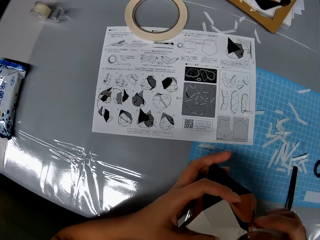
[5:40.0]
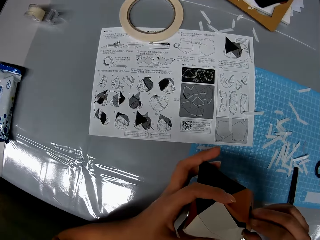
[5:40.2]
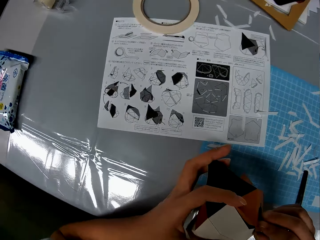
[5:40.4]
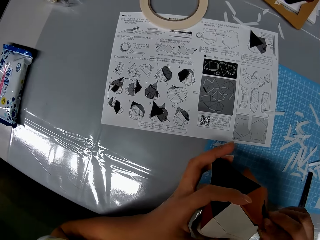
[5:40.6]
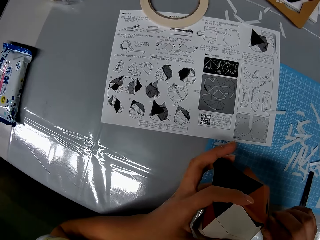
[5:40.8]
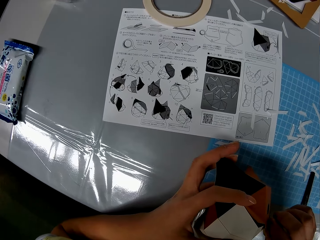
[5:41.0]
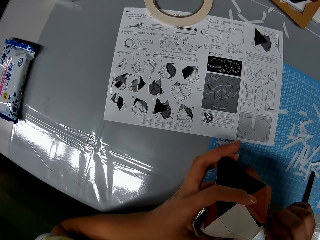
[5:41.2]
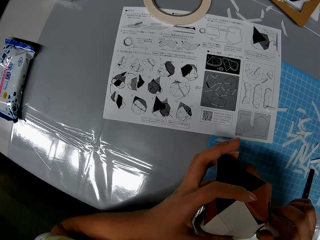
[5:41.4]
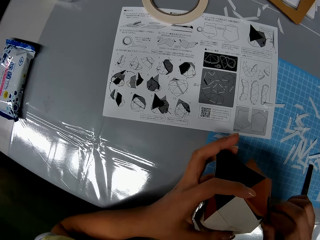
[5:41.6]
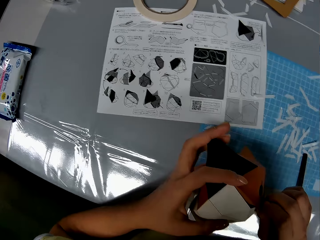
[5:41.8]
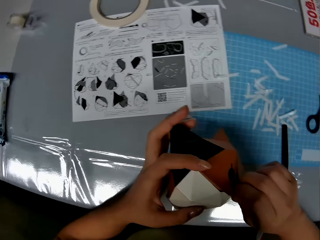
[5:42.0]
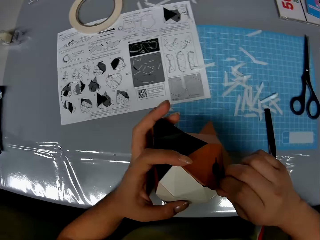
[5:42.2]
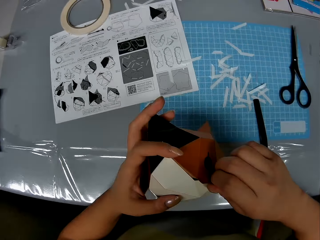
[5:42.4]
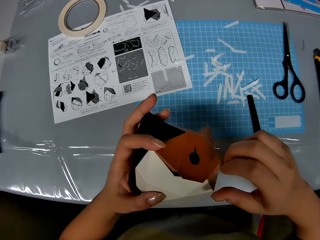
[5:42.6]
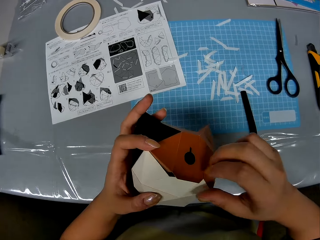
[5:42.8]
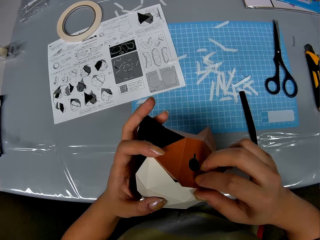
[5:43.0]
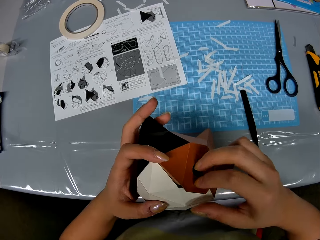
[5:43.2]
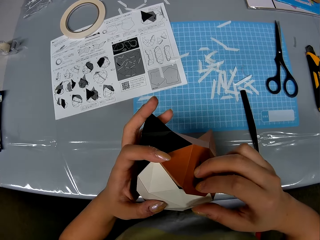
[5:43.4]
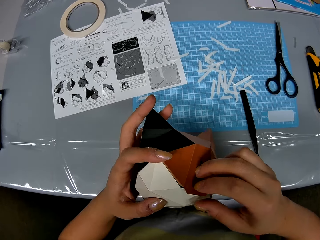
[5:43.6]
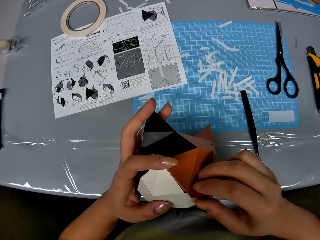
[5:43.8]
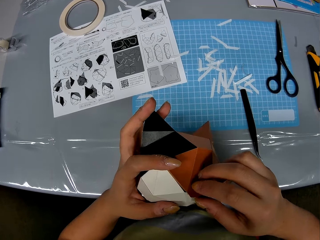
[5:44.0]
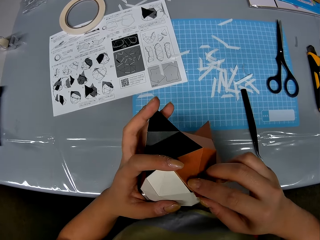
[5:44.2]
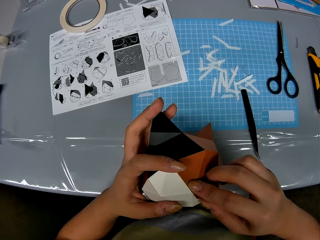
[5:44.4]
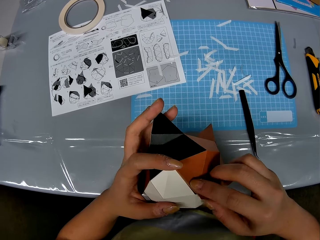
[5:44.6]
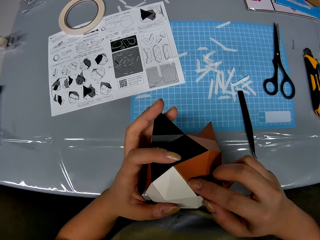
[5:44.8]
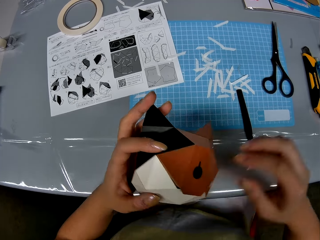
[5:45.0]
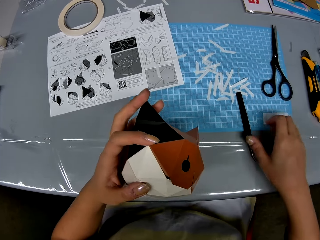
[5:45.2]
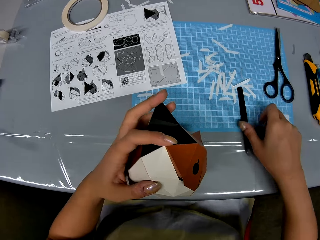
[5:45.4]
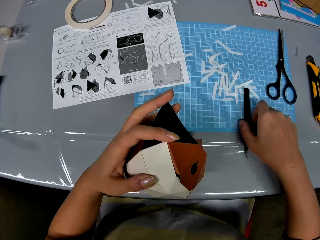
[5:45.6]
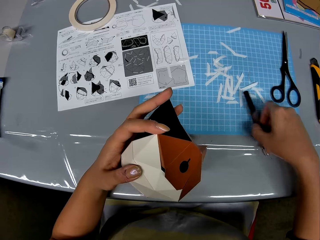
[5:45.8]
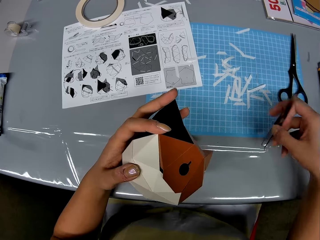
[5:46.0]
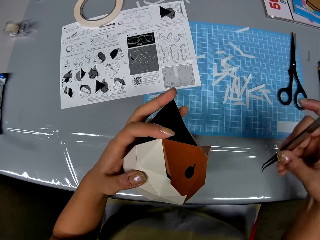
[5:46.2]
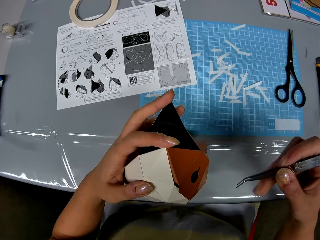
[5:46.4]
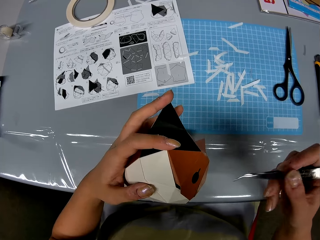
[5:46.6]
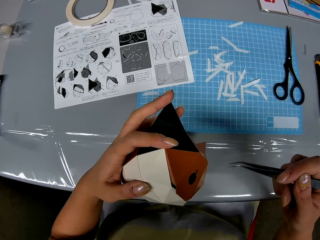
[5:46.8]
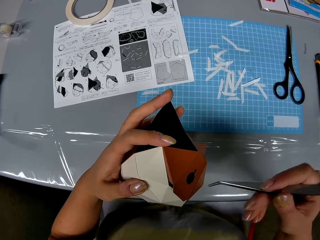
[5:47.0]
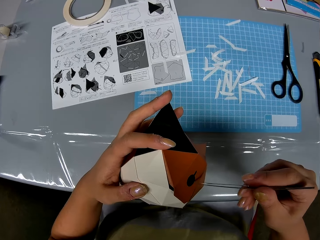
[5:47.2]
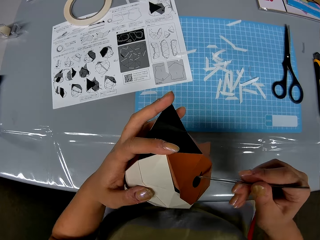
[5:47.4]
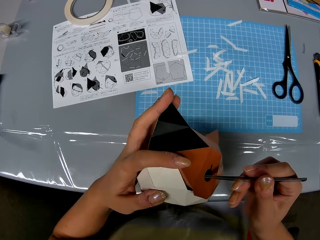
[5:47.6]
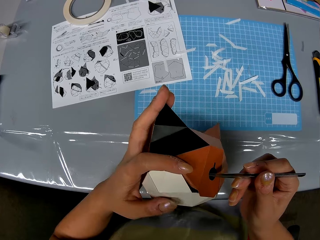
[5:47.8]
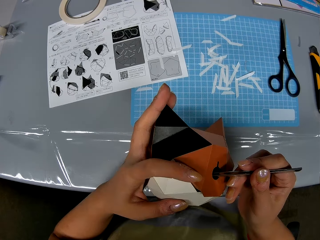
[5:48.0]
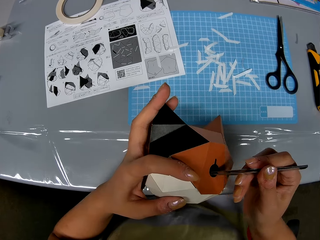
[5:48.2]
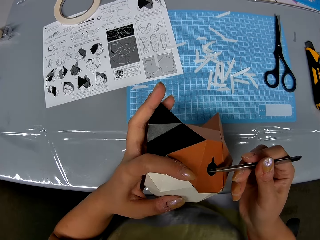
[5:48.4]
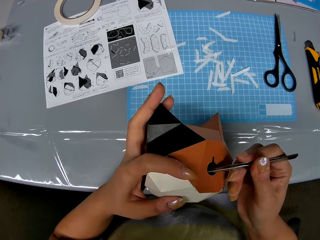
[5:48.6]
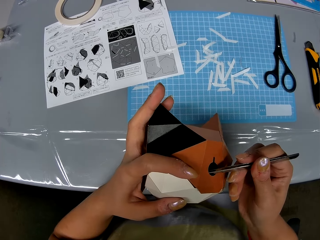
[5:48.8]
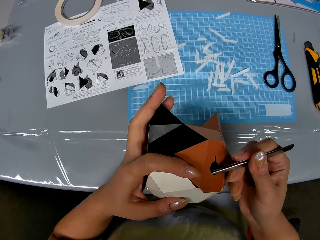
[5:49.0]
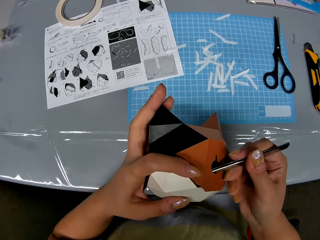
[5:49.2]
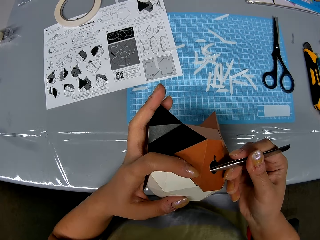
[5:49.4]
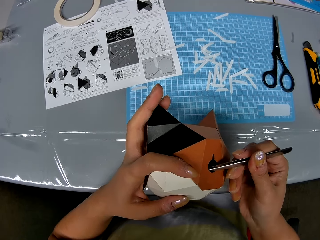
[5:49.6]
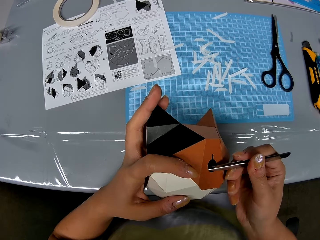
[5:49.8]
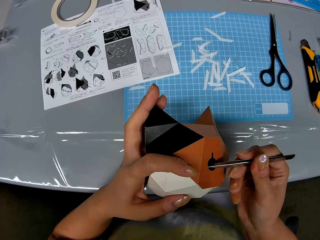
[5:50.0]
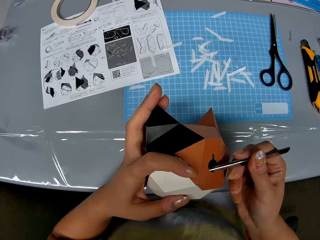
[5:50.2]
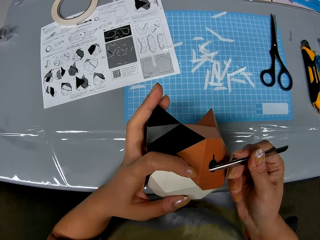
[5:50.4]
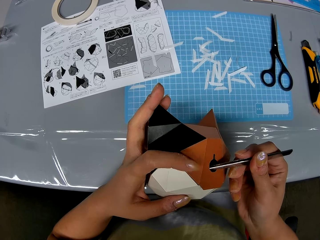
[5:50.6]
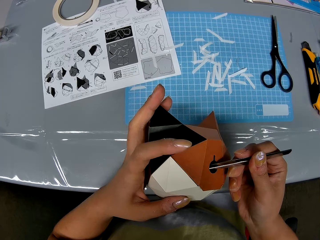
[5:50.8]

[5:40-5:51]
The camera wearer presses on the origami with her hands. She moves her hand towards the cutting mat. She picks up the tweezers on a table with her right hand. She moves the tweezers towards the origami. She inserts the tweezers in the origami. She adjusts inner parts of the origami with the tweezers.

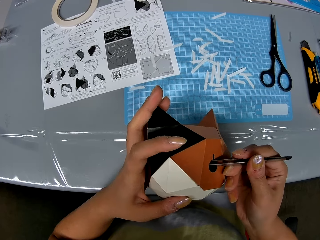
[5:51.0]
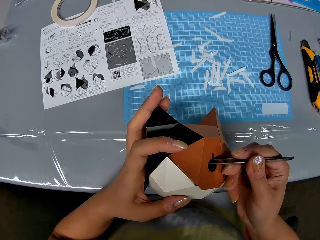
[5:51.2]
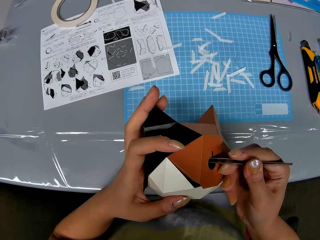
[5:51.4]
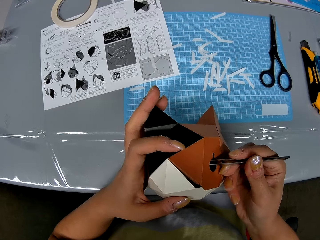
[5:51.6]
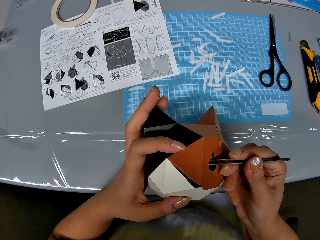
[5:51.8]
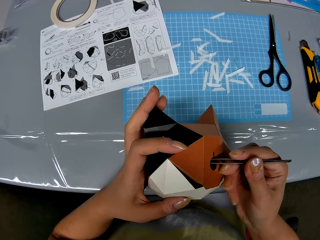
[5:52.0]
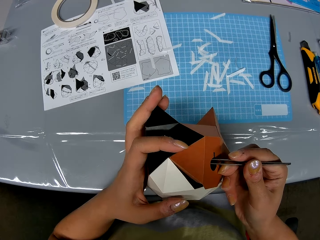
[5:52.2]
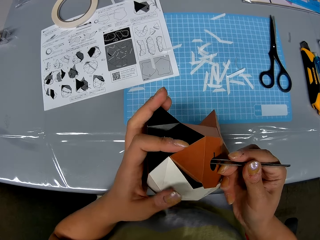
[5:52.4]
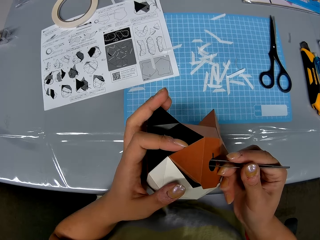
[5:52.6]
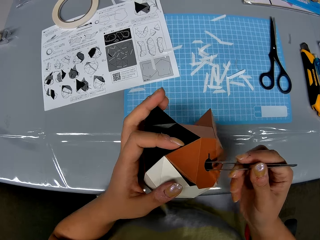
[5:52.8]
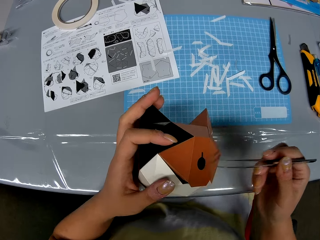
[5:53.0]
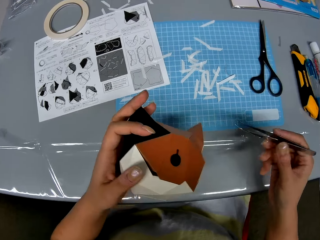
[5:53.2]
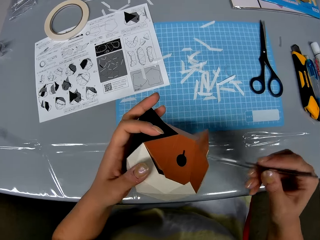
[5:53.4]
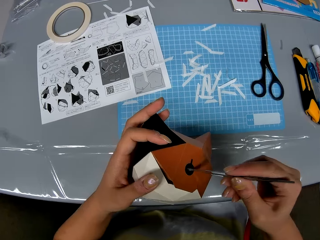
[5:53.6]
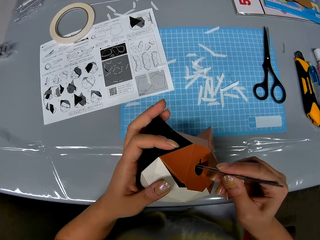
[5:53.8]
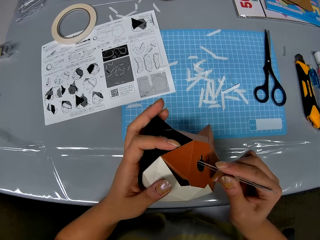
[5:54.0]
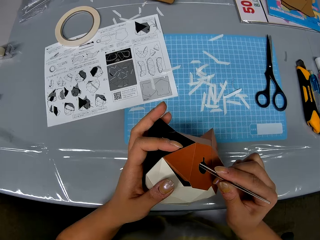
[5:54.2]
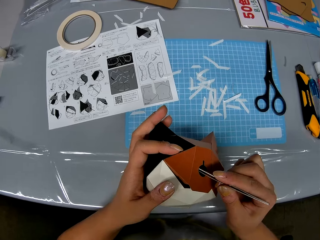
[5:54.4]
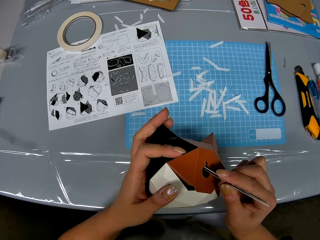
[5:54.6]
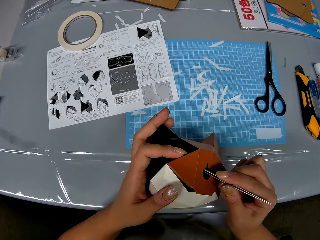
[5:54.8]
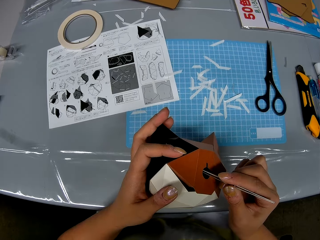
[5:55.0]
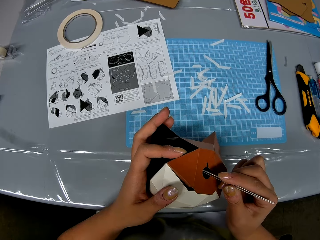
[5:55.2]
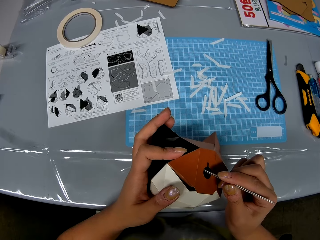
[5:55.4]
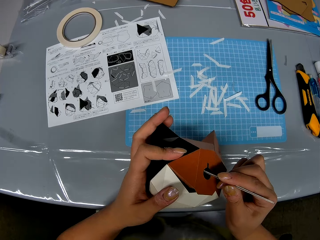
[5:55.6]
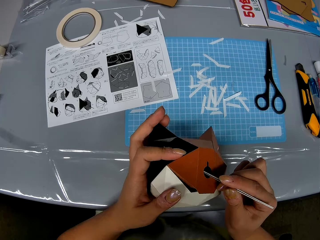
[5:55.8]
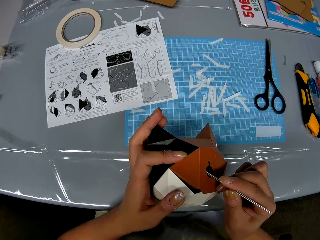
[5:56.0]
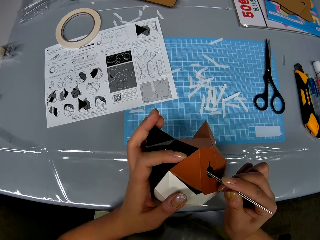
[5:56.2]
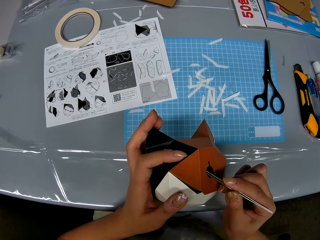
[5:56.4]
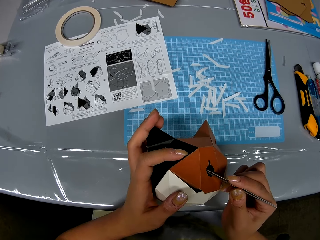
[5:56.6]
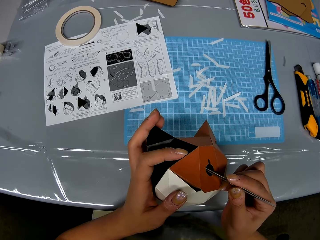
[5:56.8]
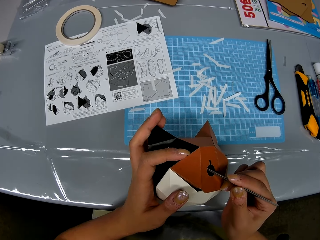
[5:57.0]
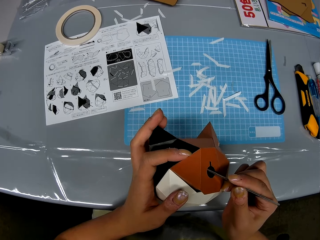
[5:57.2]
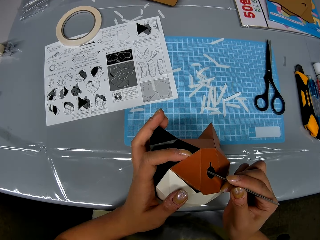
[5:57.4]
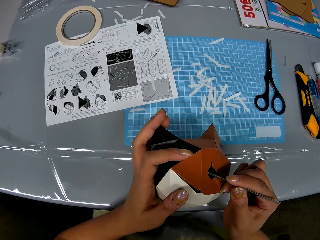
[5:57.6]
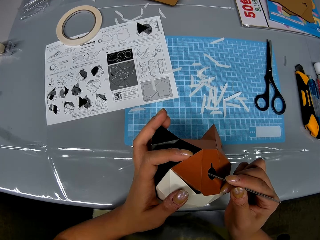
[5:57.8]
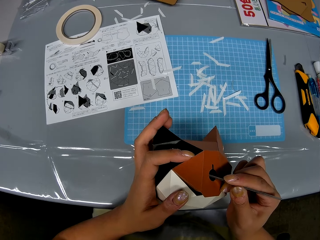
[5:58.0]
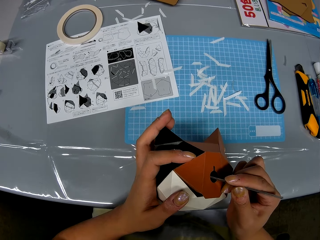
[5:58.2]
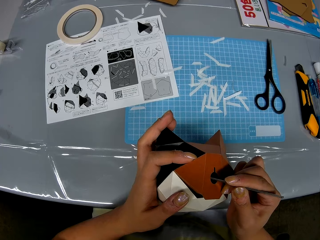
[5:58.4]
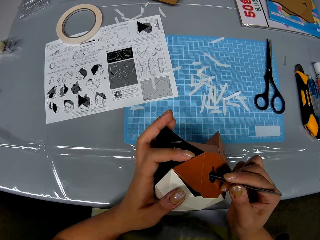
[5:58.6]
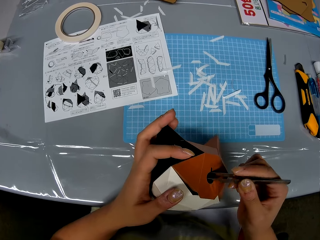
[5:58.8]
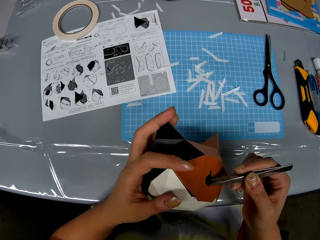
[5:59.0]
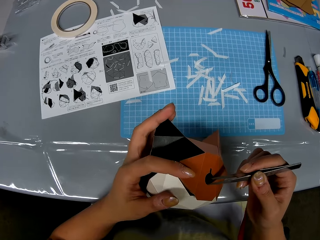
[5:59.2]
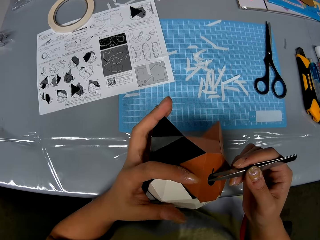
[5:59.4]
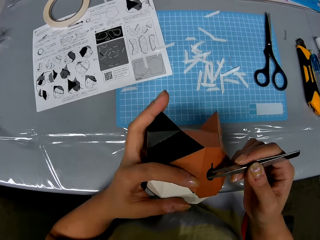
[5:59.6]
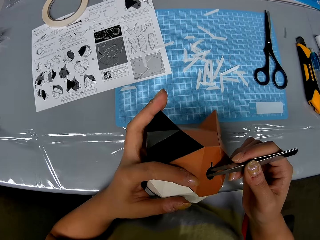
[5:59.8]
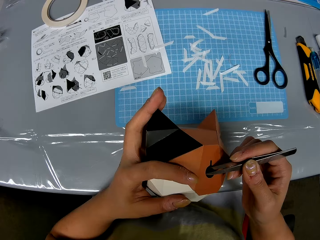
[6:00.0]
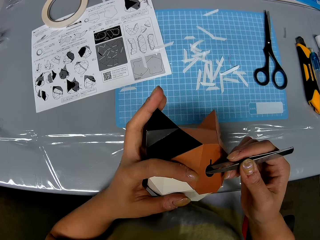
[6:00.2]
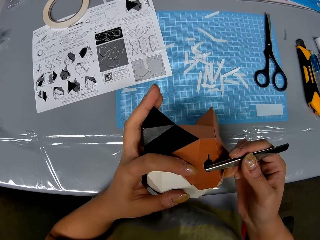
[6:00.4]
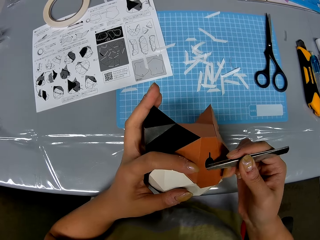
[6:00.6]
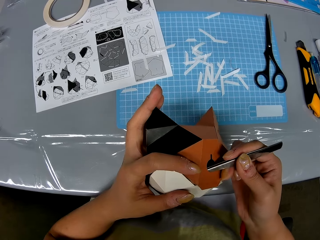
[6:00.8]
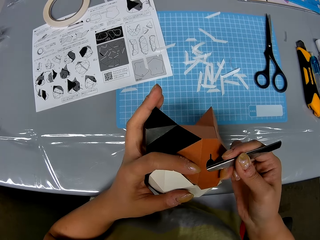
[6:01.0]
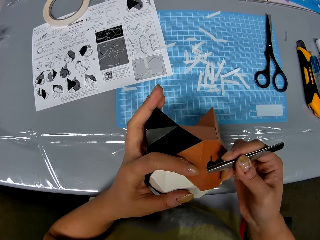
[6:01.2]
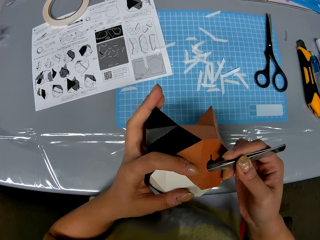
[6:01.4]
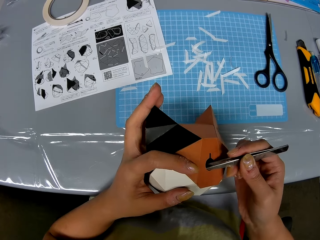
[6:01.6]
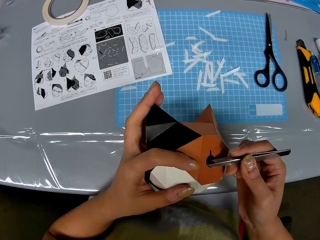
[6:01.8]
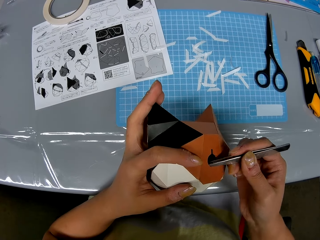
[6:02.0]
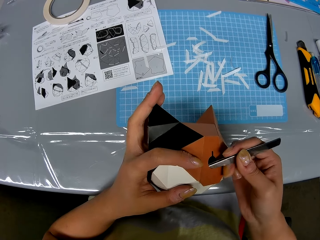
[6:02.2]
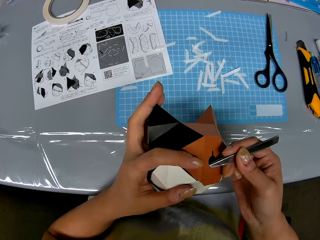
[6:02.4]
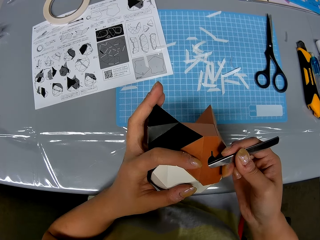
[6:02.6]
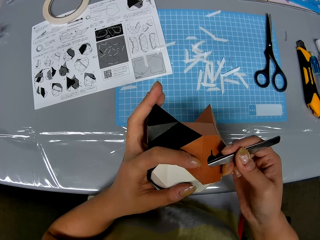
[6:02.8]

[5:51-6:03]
The camera wearer removes the tweezers from the origami. She moves her hand towards the cutting mat. She moves her hand towards the origami. She inserts the tweezers in the origami. She adjusts inner parts of the origami with the tweezers.
